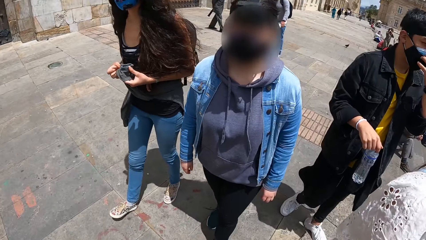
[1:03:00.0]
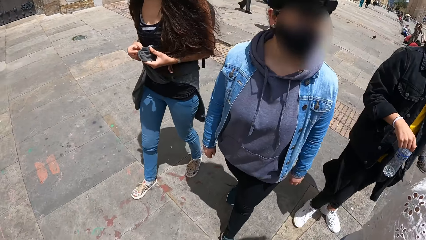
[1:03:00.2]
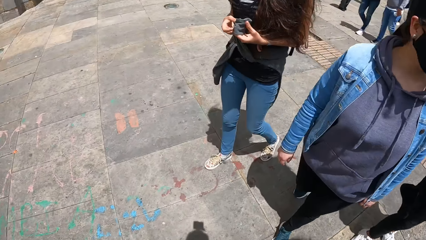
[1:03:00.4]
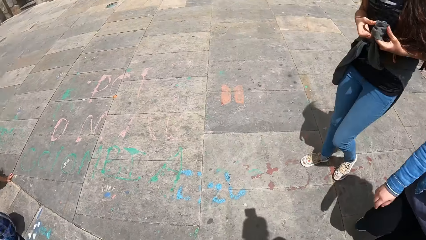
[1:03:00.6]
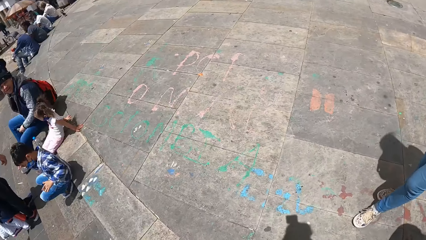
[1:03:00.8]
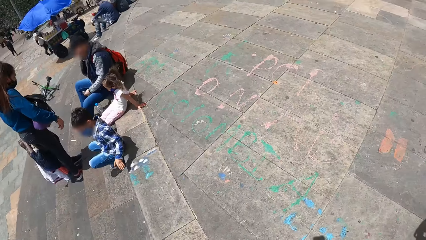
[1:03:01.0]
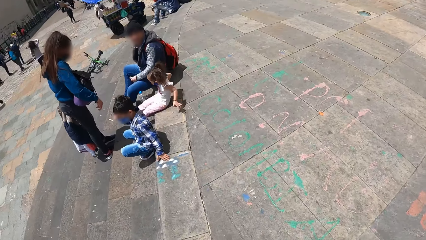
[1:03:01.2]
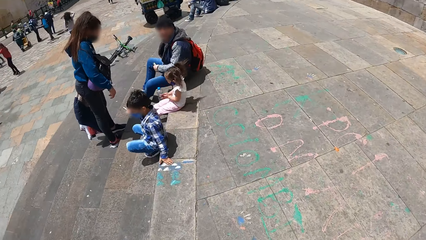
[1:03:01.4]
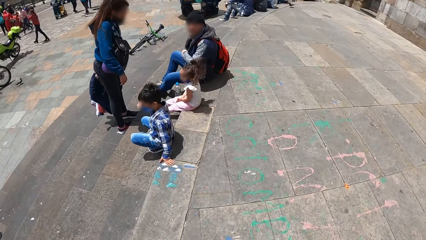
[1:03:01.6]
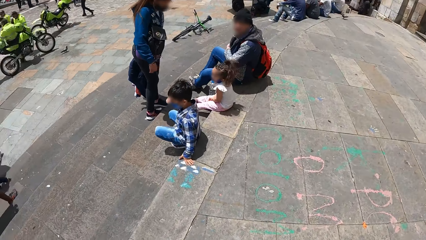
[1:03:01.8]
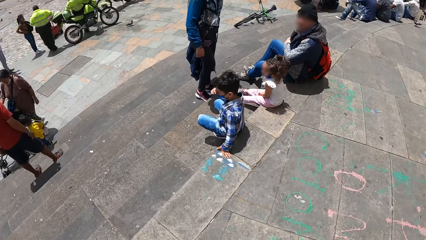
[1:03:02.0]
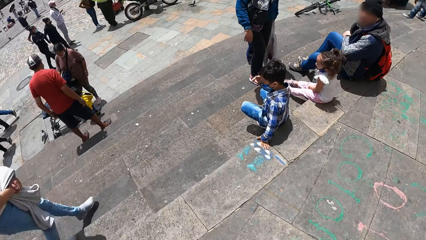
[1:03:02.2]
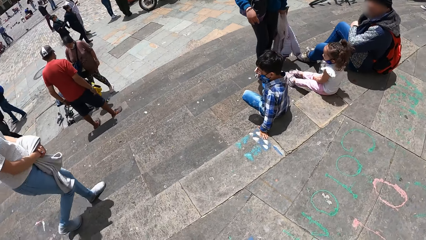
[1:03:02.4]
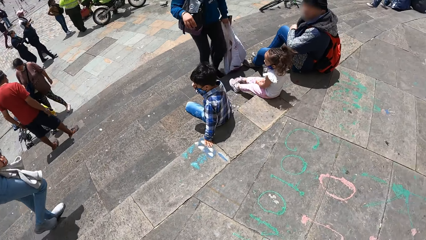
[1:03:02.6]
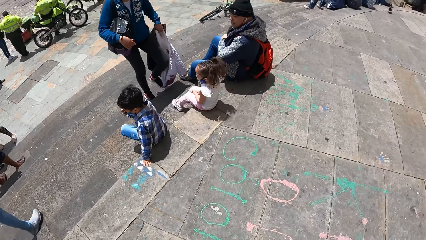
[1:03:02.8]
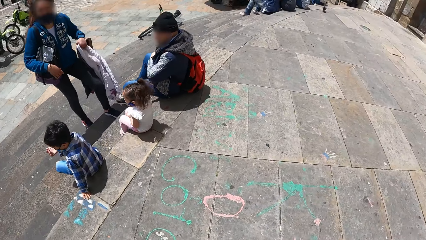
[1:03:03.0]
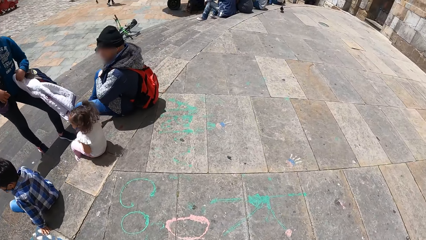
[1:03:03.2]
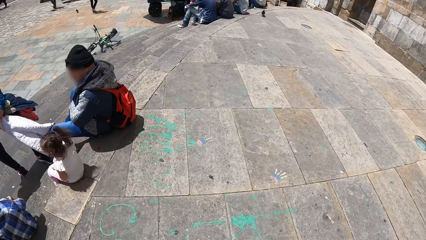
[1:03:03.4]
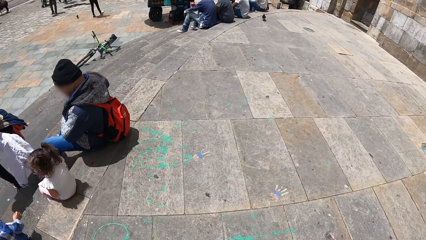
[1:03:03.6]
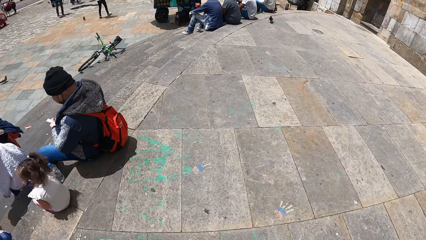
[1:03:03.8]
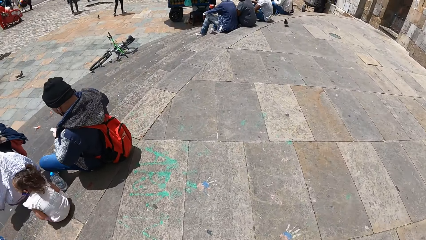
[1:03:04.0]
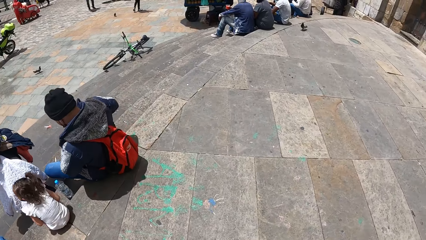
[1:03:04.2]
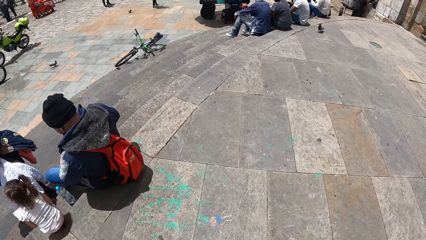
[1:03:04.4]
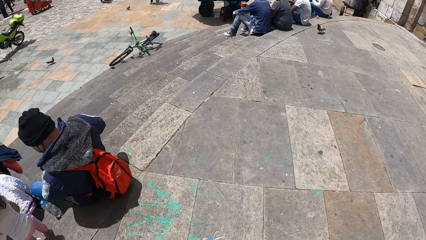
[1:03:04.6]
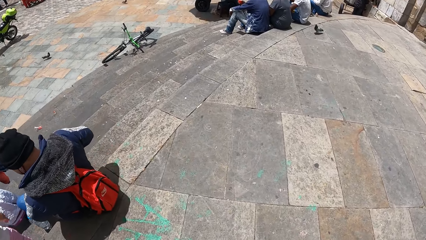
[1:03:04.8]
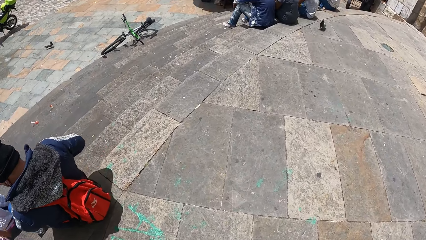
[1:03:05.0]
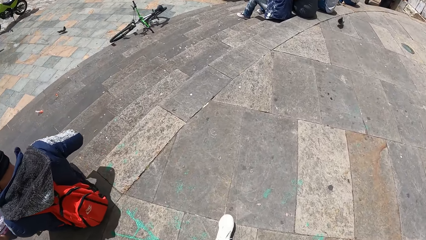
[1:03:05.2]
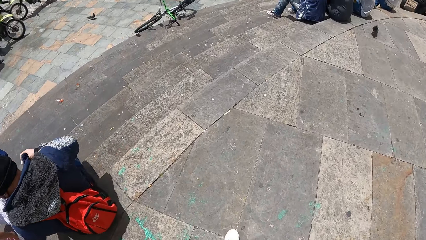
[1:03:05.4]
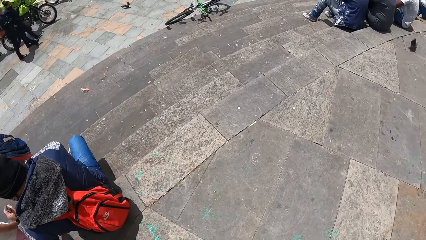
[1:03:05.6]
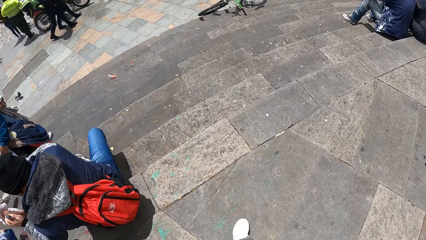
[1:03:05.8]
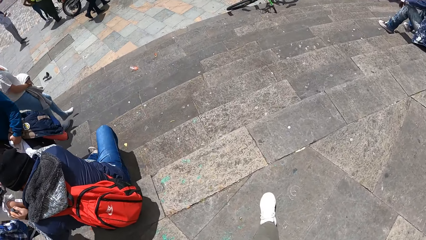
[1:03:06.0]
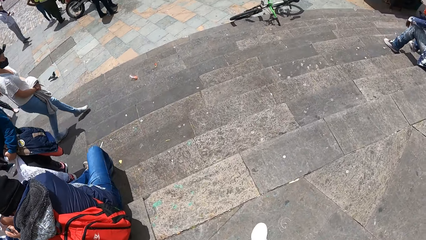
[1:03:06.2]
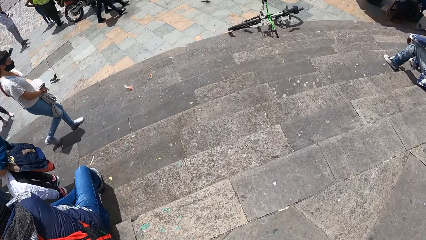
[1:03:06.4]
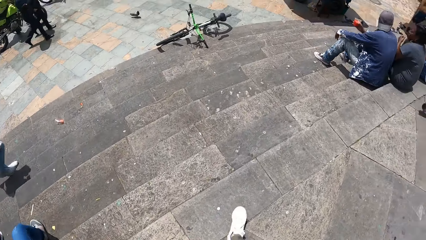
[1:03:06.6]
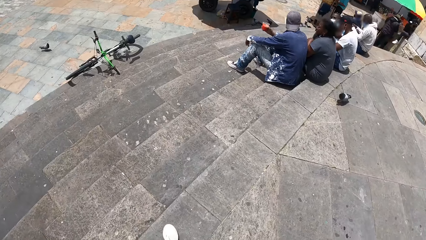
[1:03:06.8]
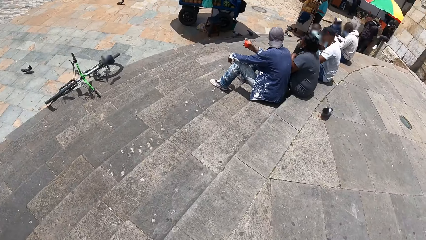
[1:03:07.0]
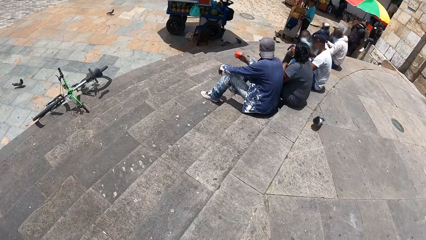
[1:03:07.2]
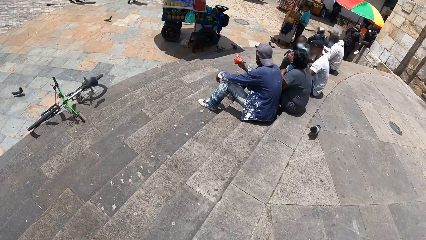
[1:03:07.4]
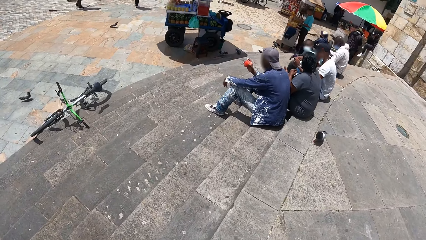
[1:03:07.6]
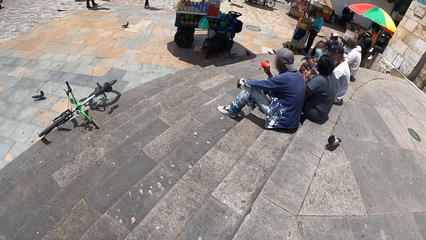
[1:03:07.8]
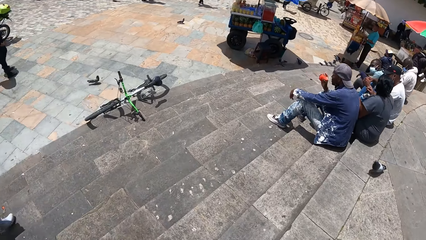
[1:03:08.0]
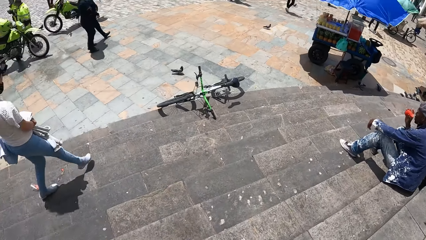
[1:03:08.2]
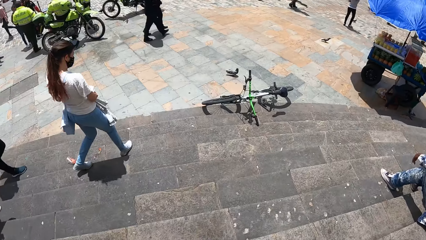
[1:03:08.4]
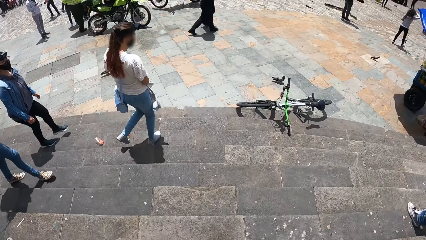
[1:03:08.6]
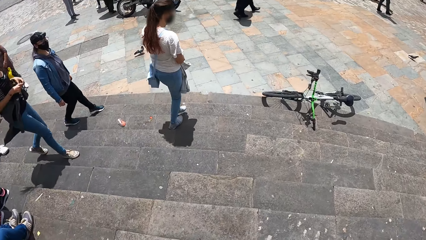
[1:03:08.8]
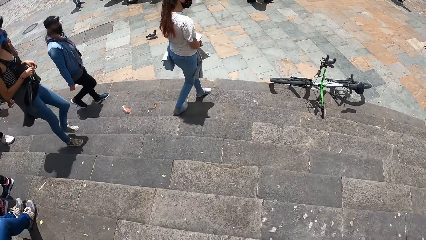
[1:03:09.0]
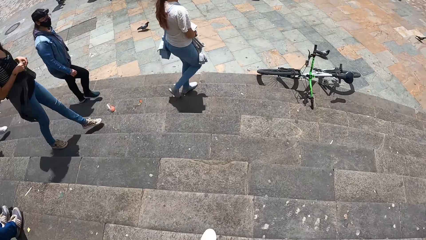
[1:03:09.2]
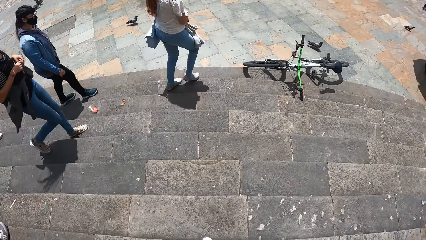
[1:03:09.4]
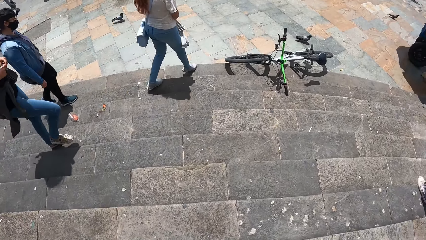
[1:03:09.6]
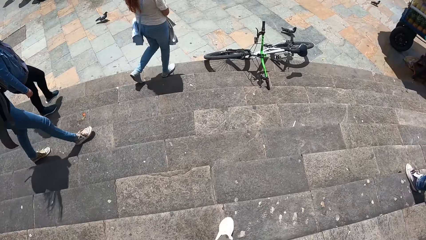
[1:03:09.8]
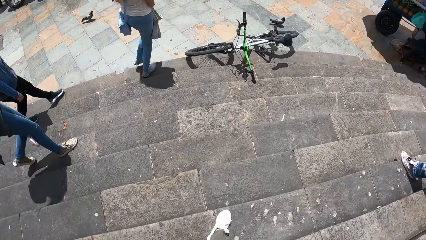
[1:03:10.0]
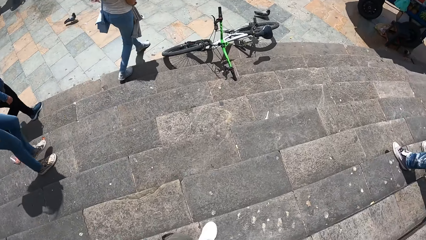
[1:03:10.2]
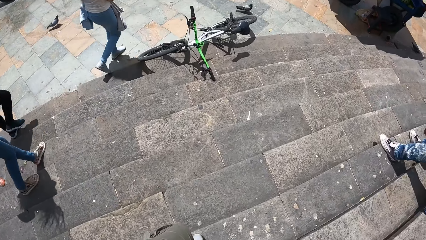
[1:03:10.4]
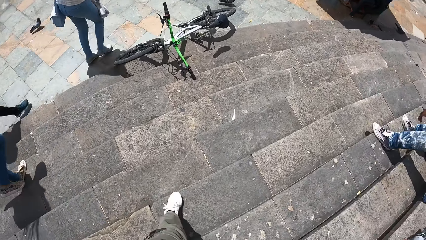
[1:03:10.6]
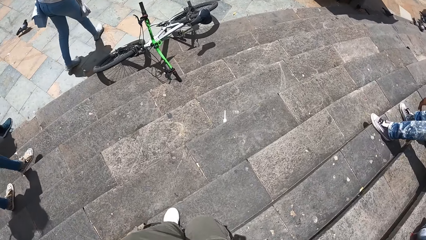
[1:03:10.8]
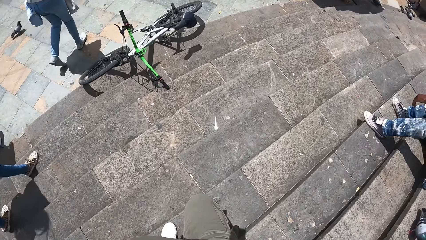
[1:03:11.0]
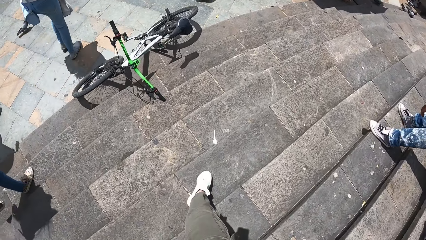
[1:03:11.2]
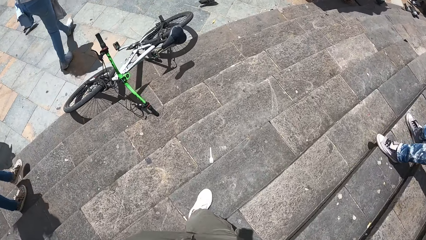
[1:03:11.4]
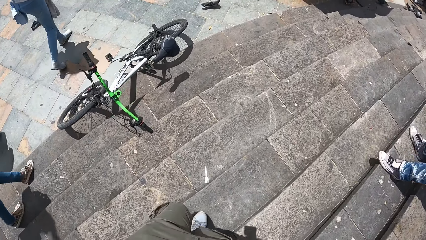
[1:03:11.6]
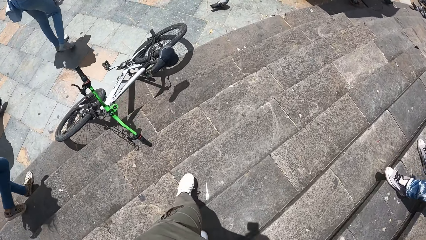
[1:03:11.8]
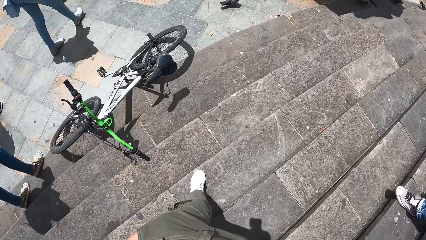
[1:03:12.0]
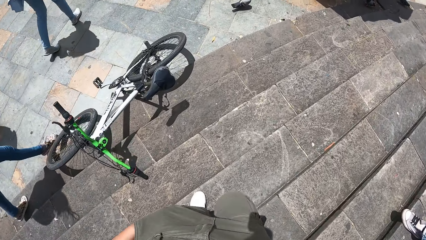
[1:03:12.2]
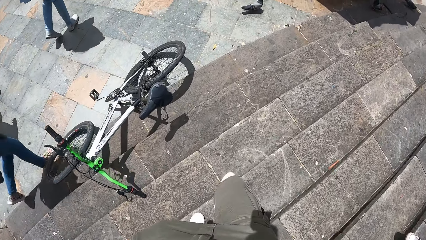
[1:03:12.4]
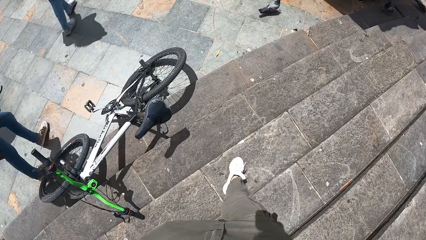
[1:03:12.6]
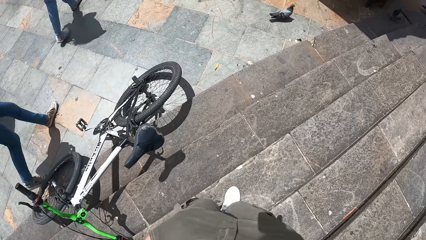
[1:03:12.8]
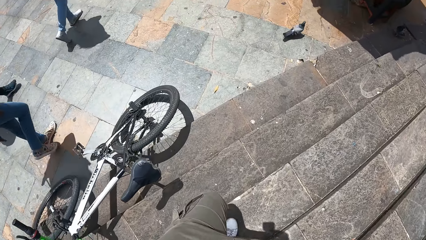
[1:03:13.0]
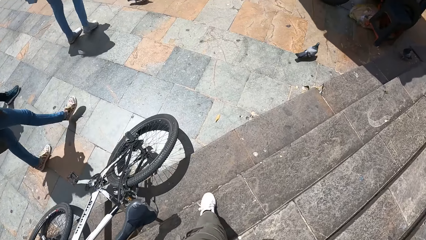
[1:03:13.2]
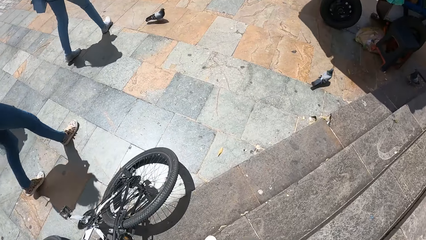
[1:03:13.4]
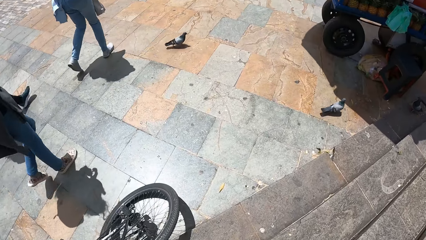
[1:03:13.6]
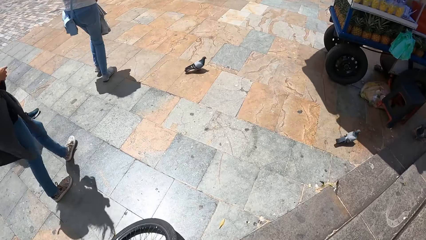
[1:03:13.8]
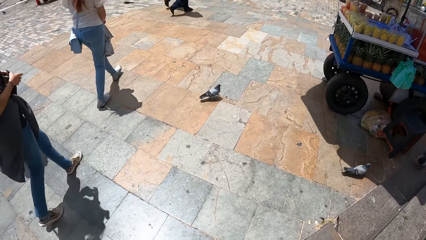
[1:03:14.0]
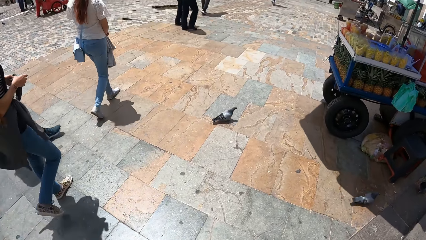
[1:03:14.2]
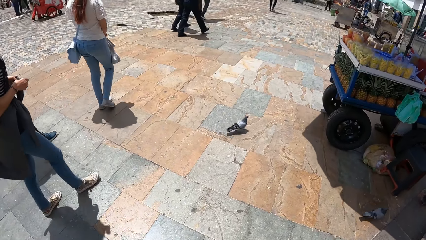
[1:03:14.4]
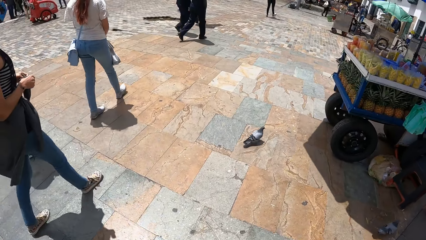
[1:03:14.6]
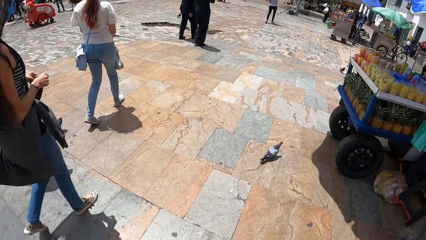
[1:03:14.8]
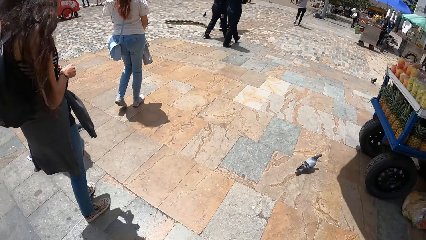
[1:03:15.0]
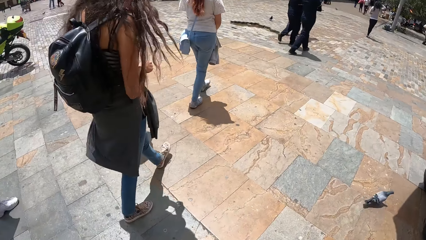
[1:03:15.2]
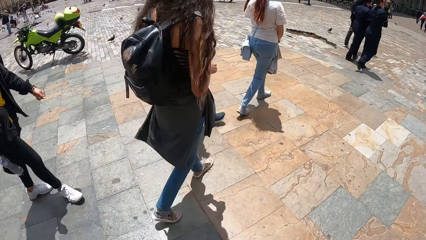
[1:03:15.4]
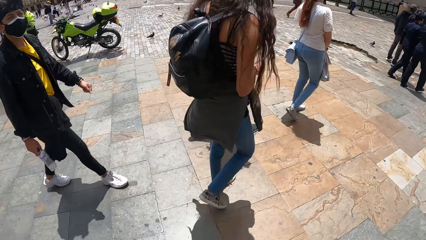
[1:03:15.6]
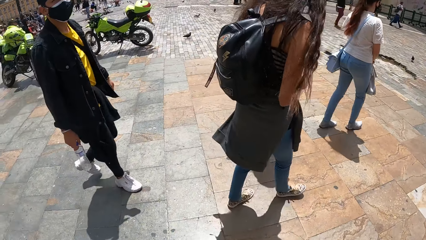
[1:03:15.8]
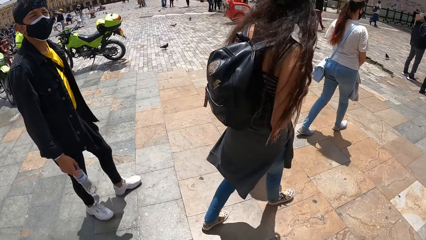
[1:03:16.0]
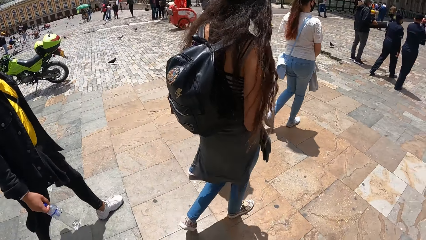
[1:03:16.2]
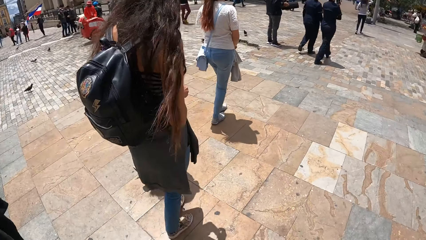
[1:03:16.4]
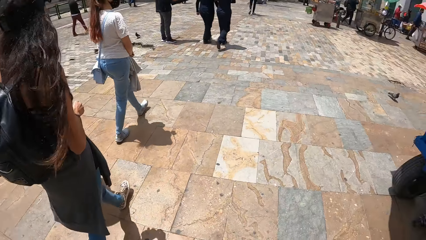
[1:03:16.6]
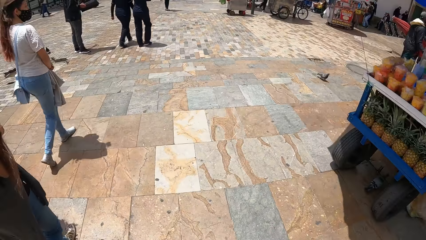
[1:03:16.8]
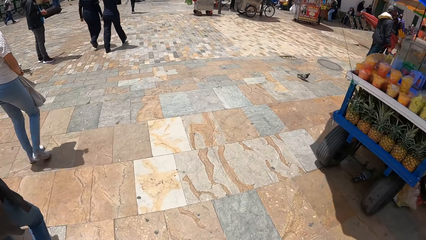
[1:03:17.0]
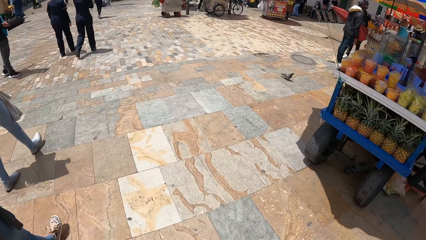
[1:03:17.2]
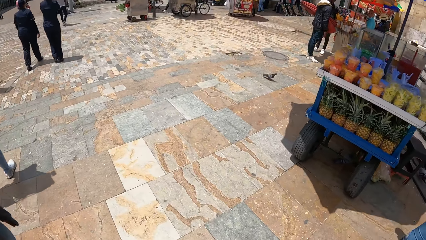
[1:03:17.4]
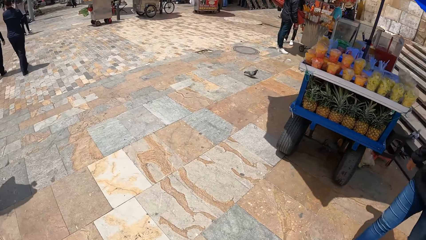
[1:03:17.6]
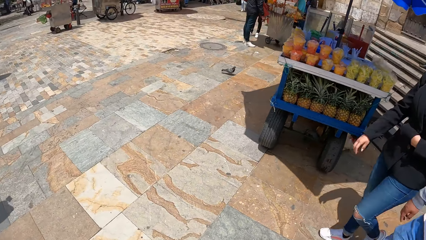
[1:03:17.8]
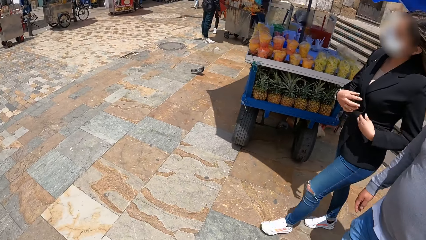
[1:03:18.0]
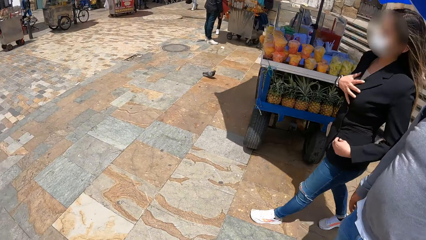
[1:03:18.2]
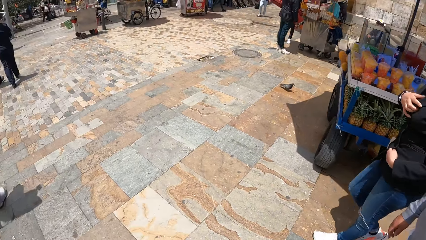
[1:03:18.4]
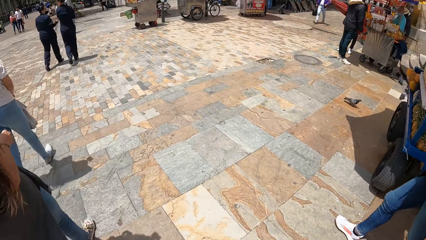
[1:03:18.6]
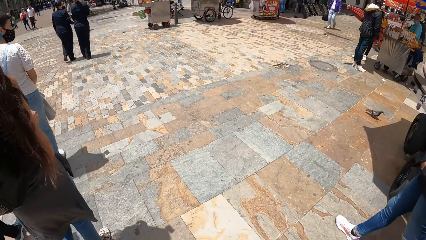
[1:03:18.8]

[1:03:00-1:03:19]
A woman walks down a staircase. The camera wearer walks down the staircase. Another woman walks down the staircase. A third woman walks down the staircase. The first woman walks on a walkway. The second woman walks on the walkway. The third woman walks on the walkway. The camera wearer walks on the walkway. They look around.
